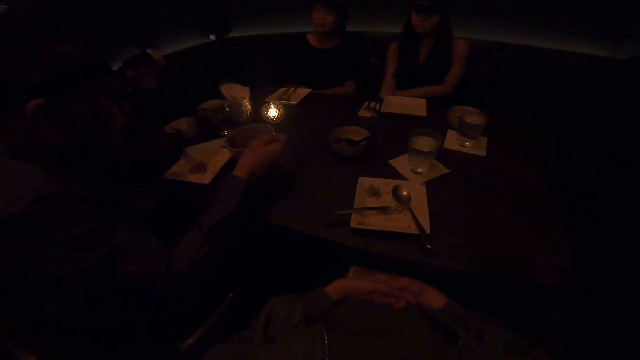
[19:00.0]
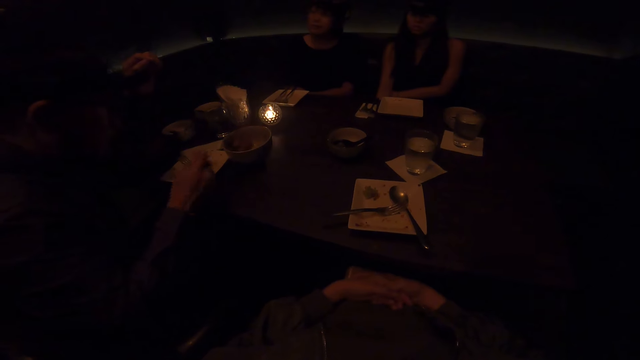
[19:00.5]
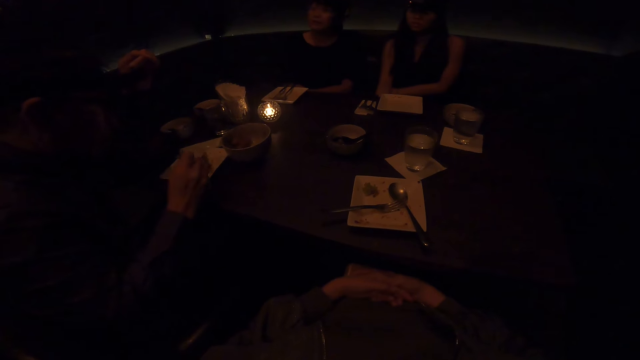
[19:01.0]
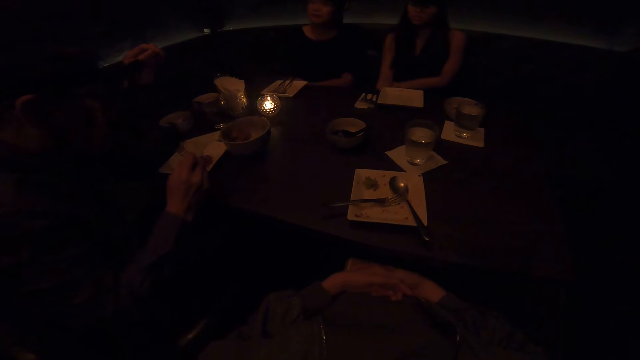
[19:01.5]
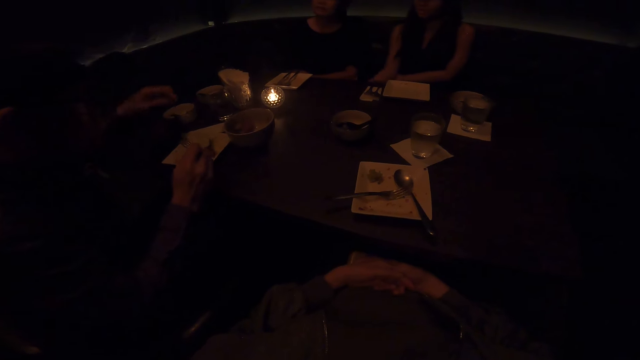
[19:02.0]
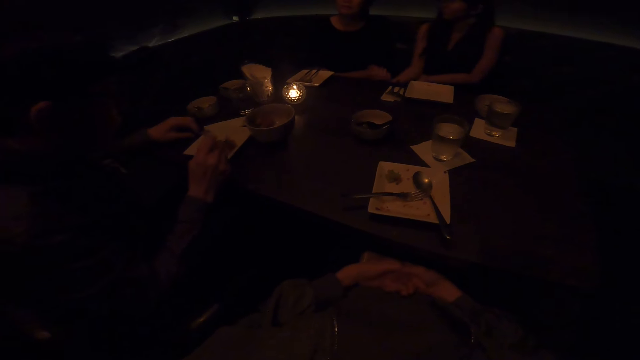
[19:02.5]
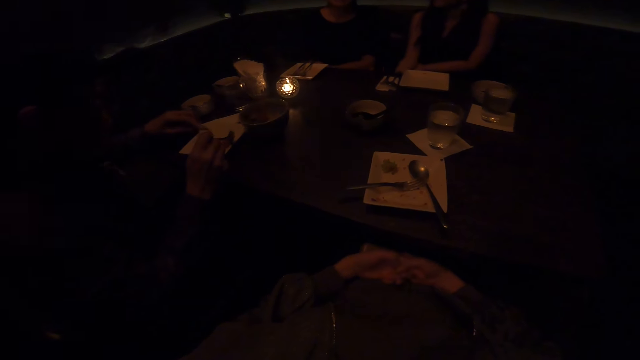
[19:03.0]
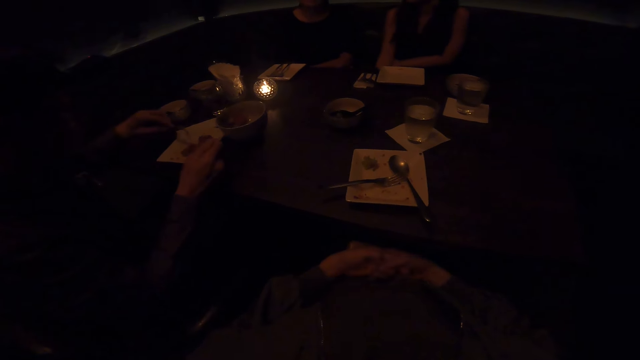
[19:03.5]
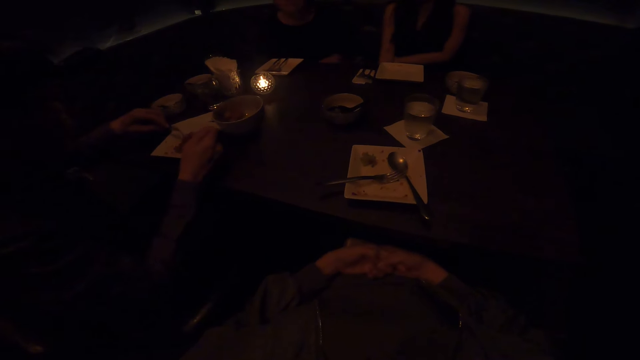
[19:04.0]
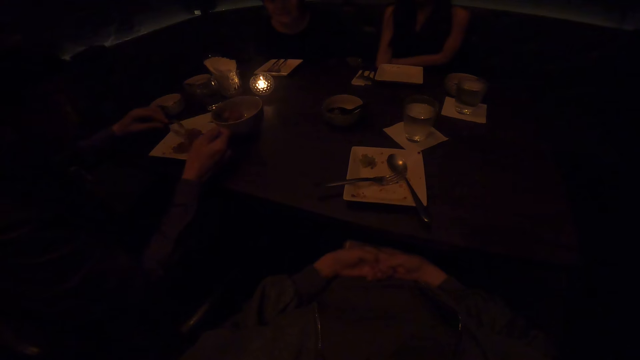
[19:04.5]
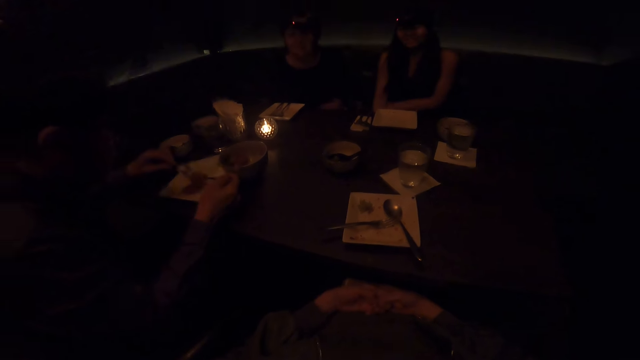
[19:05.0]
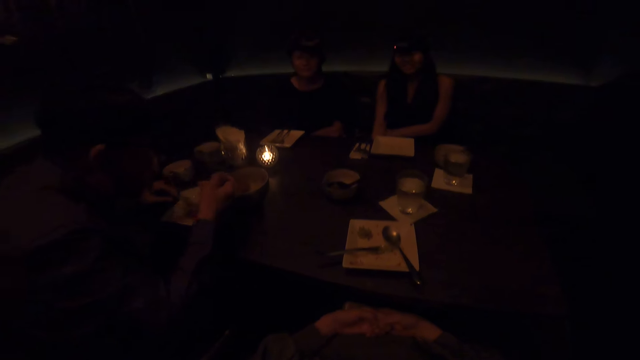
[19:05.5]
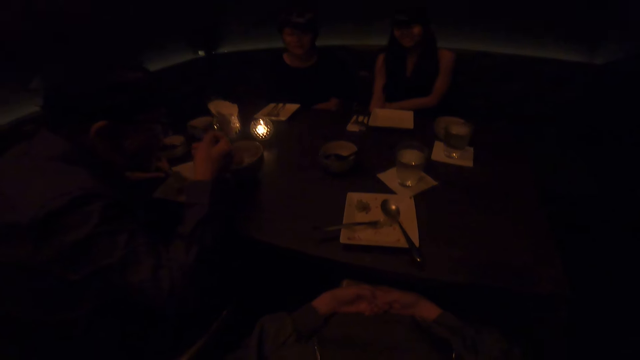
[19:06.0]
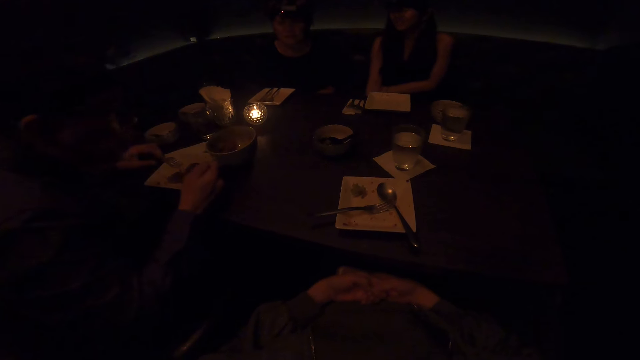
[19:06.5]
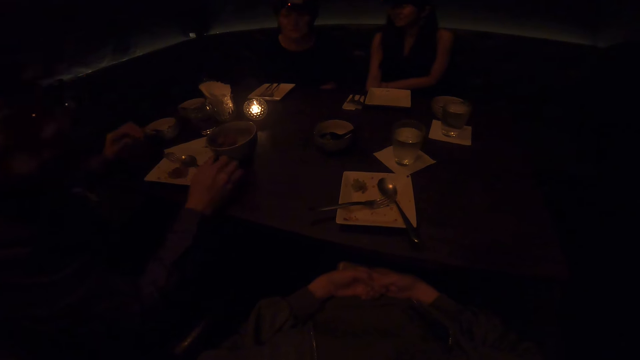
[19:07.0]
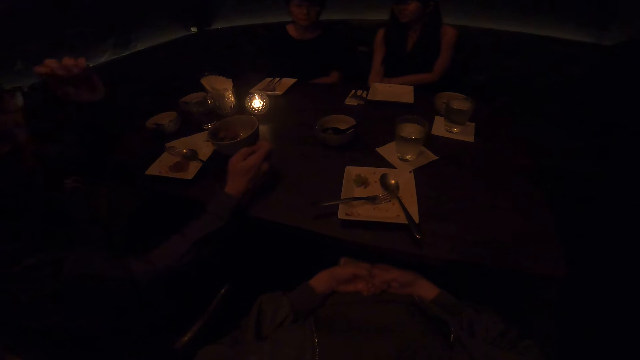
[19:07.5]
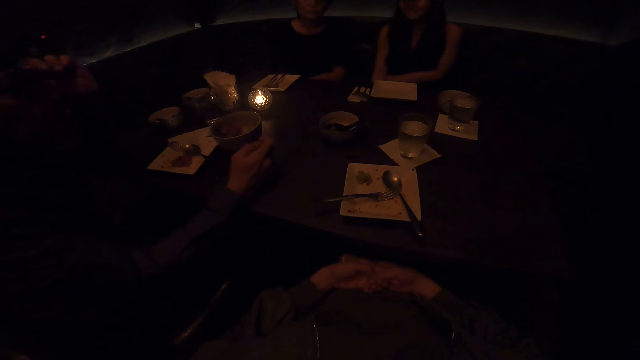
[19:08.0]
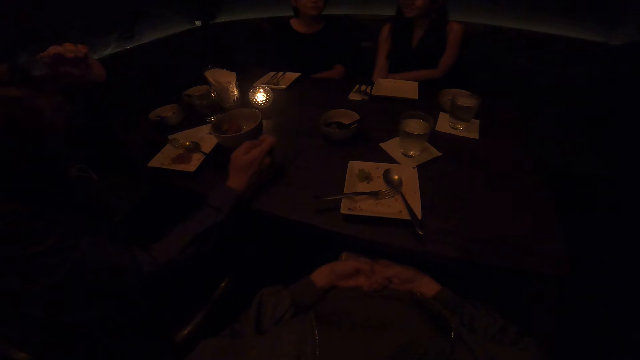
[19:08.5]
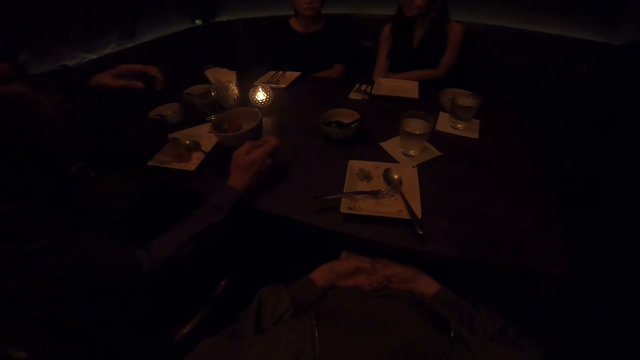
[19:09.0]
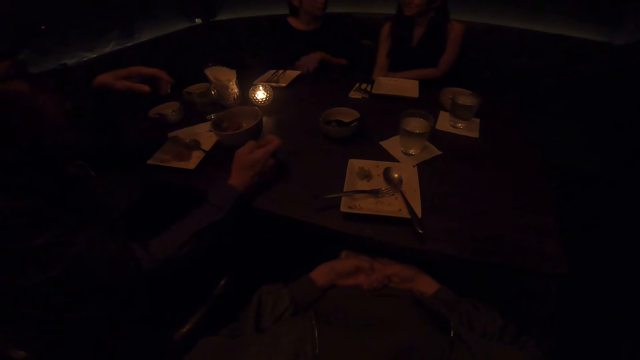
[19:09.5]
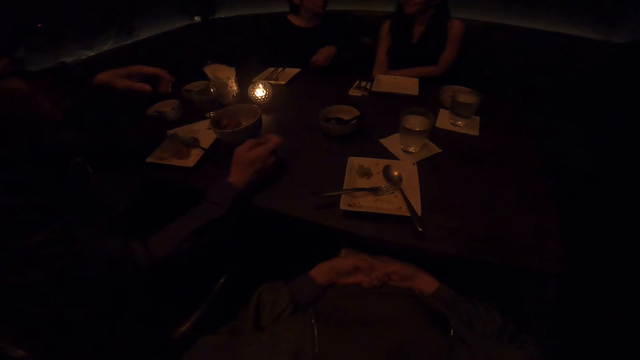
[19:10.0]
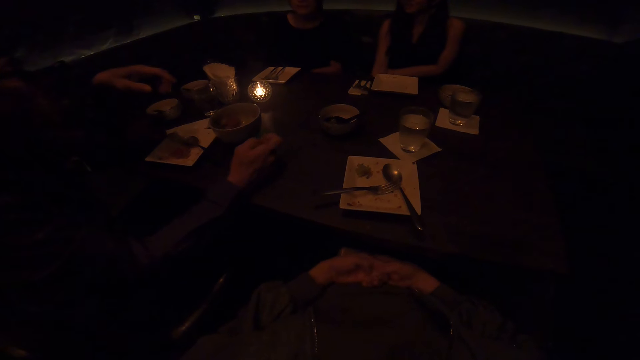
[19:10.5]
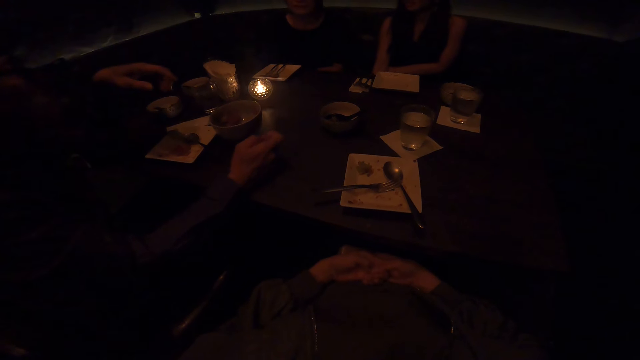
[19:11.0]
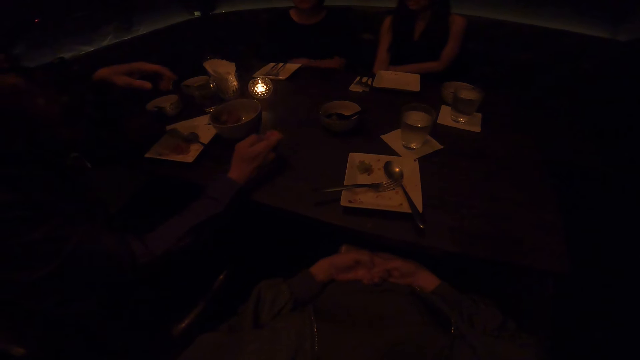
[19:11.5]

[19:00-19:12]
A man puts food in a plate, fetches food from the plate, and eats the food with a spoon.

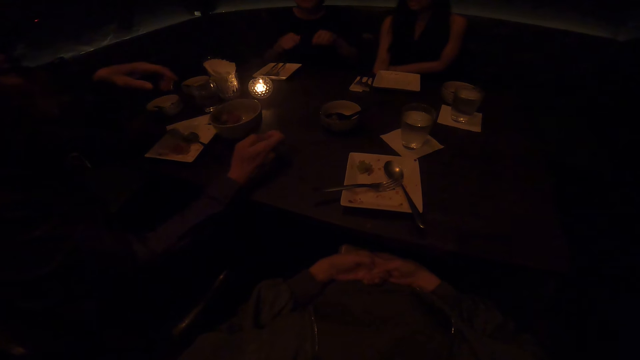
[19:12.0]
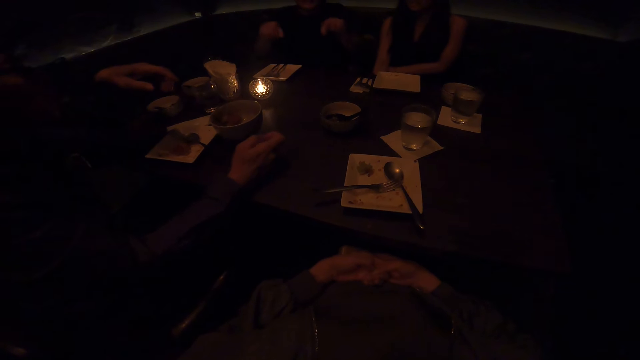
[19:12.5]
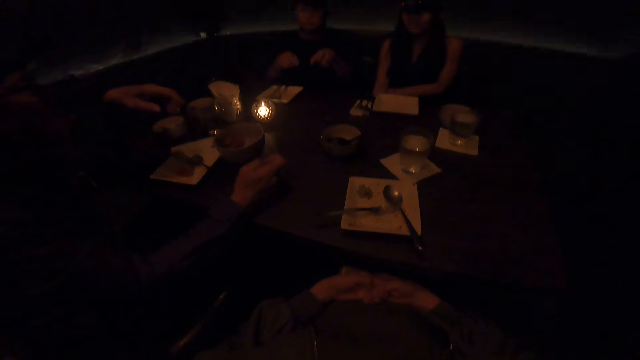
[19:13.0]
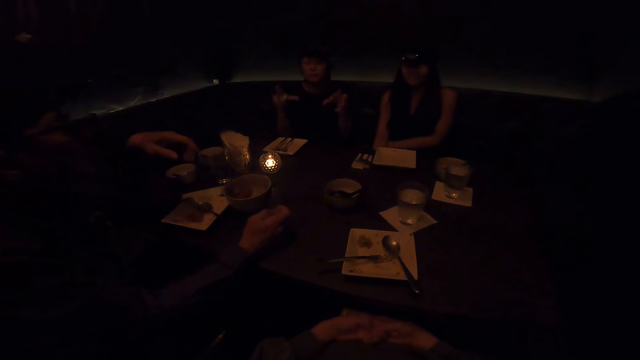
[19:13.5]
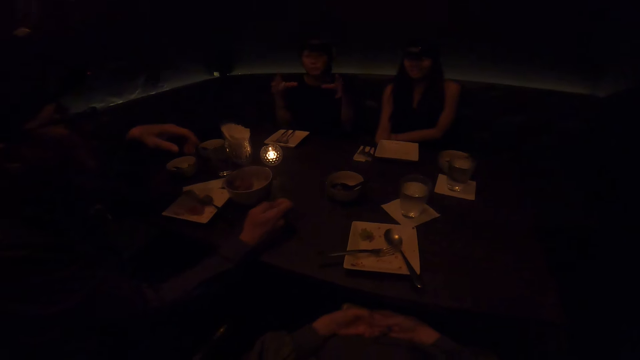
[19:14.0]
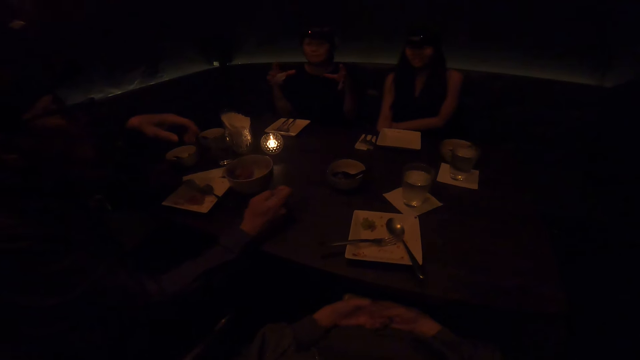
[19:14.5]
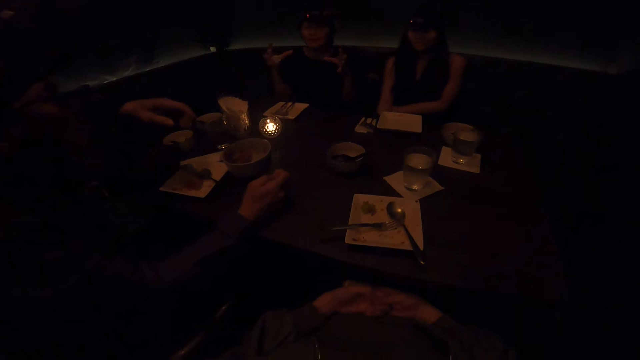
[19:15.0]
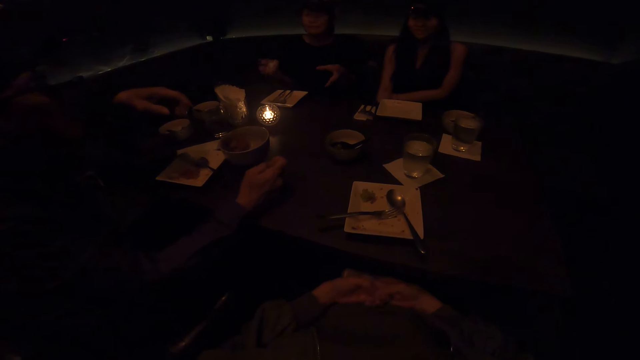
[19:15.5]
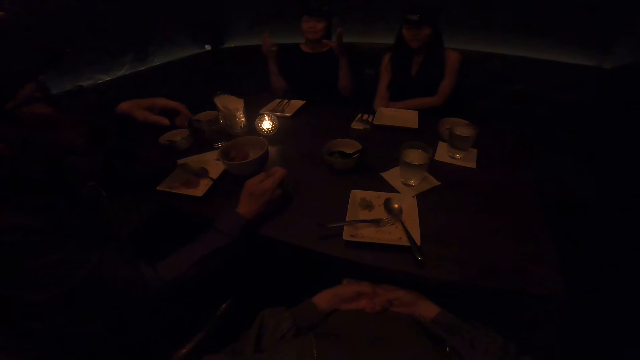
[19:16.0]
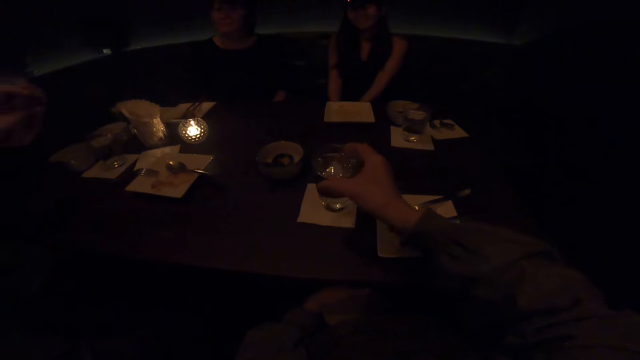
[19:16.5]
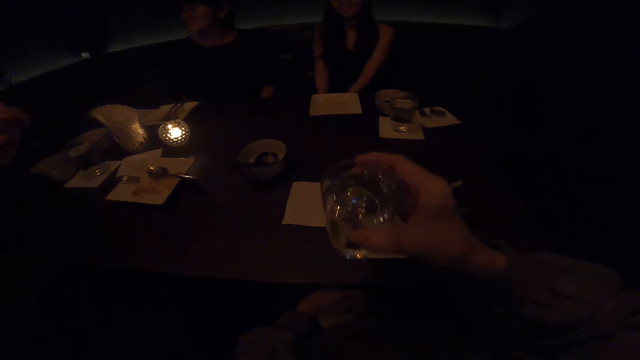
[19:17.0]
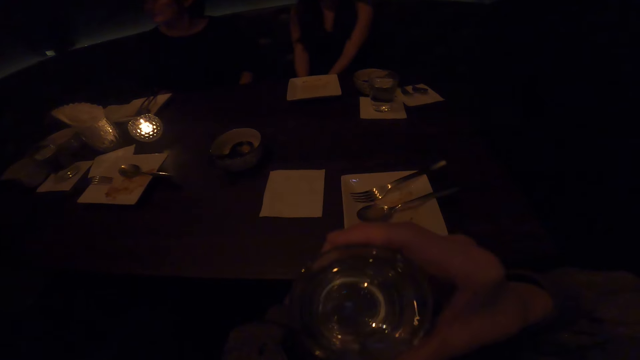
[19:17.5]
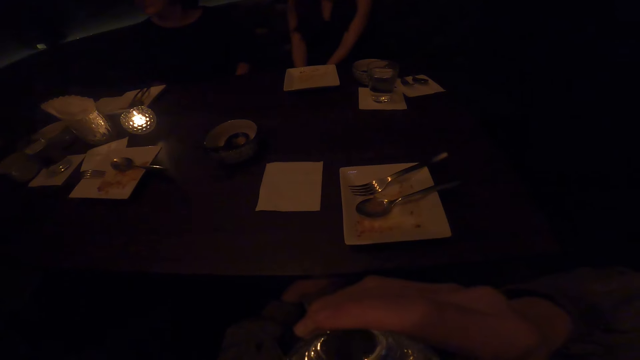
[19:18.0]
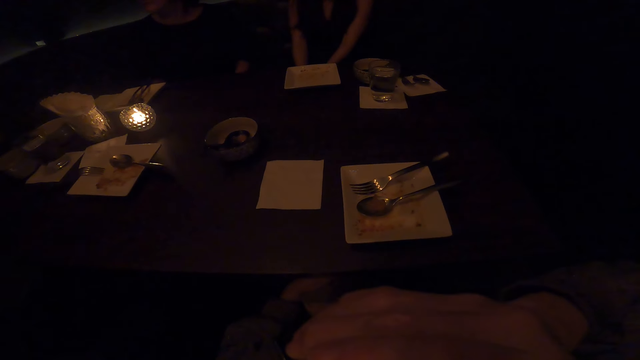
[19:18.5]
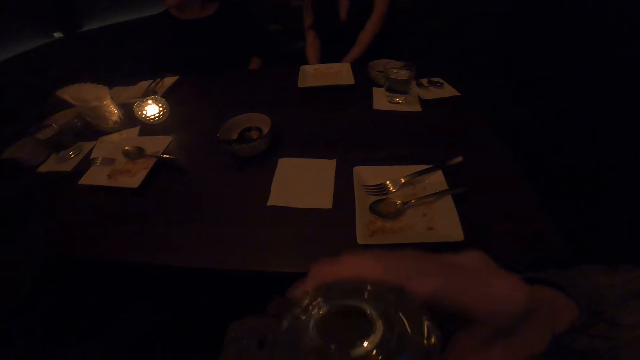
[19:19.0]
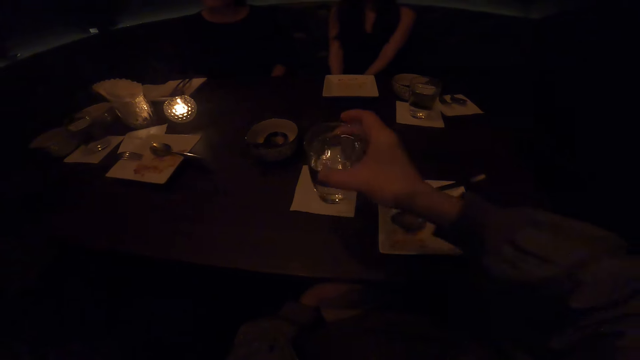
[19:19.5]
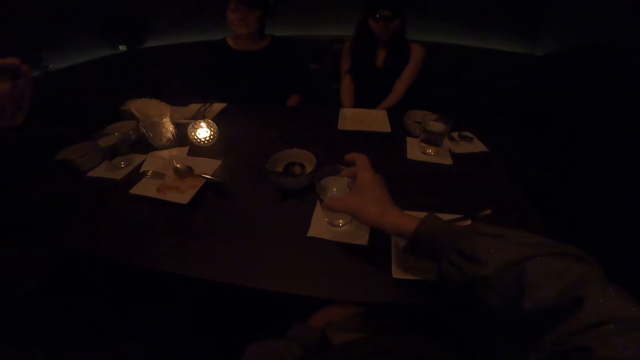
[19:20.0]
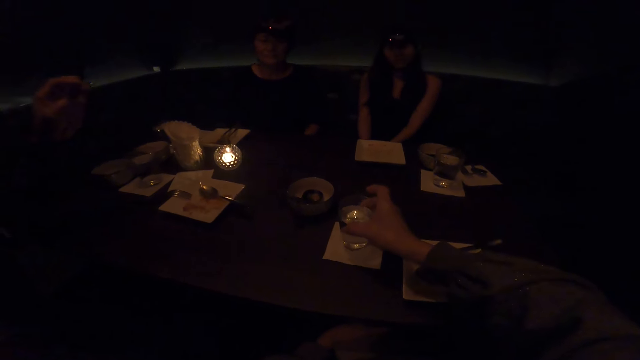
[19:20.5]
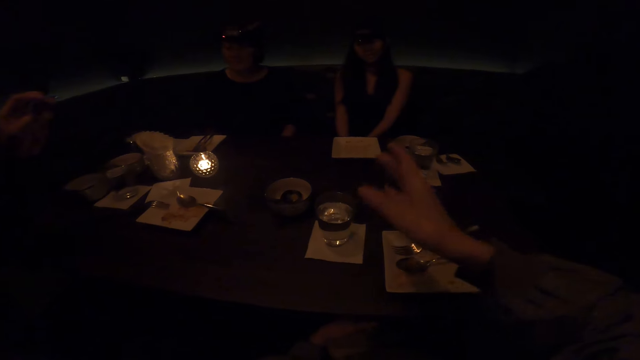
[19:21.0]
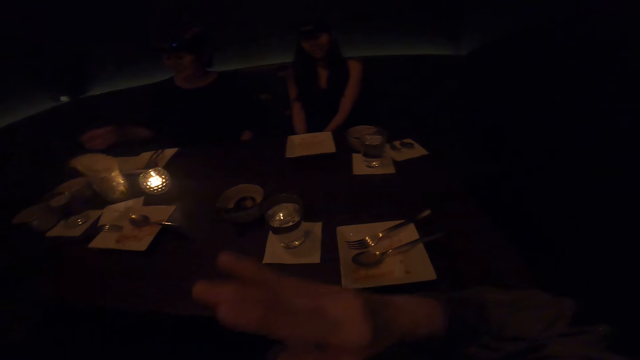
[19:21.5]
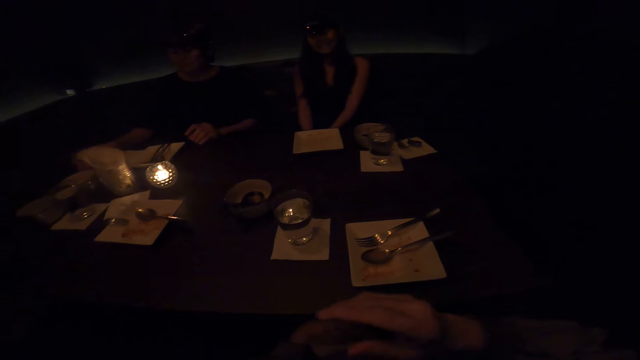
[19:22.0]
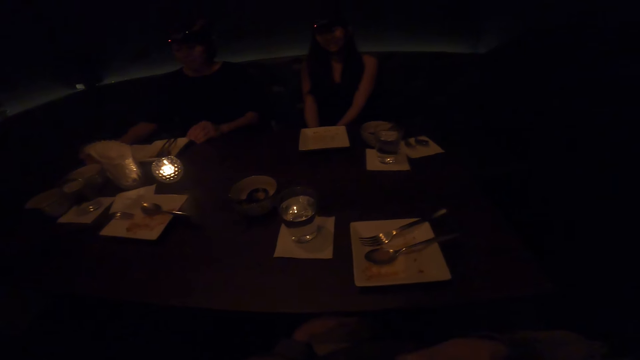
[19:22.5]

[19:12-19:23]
The camera wearer picks up a glass from the table. They drink water from the glass. They put the glass on the table. They move their hands.
